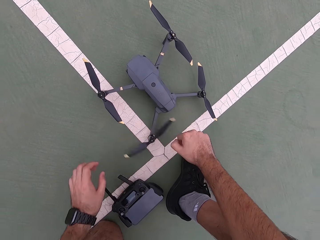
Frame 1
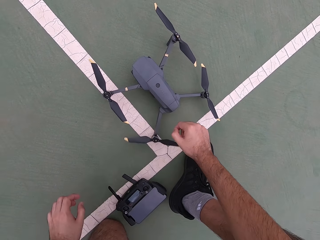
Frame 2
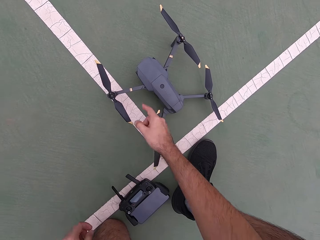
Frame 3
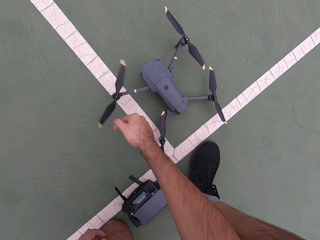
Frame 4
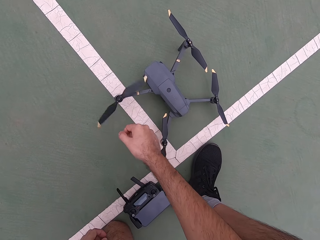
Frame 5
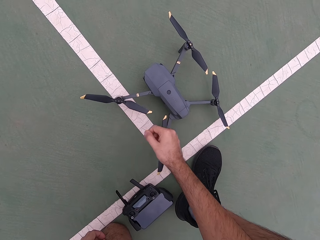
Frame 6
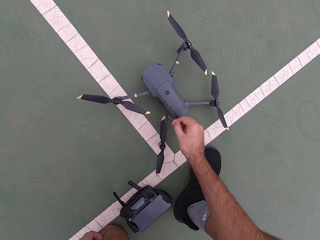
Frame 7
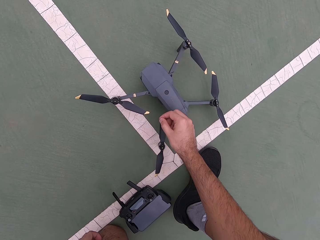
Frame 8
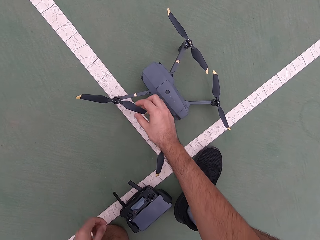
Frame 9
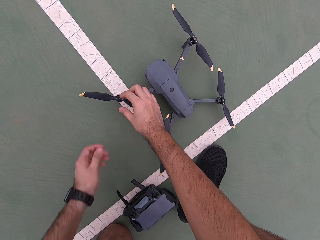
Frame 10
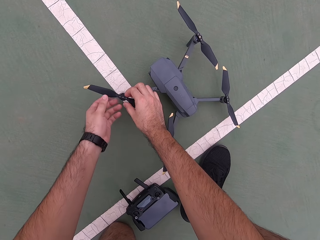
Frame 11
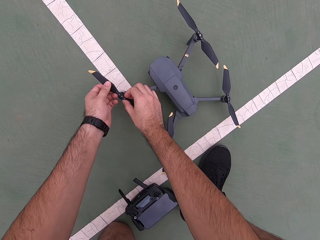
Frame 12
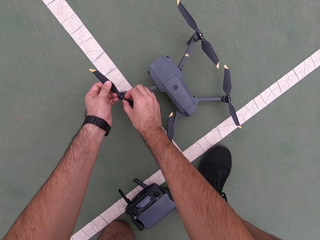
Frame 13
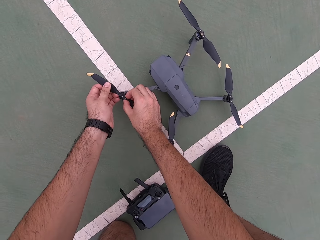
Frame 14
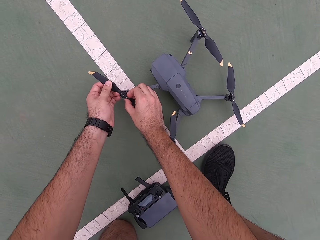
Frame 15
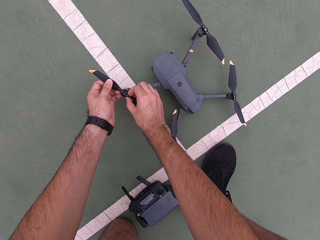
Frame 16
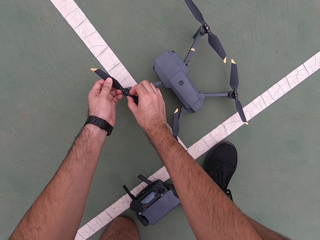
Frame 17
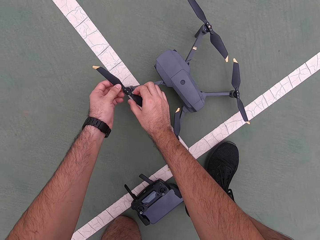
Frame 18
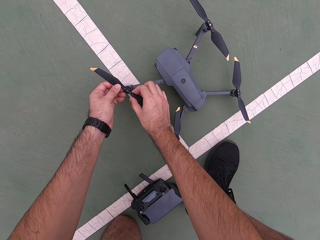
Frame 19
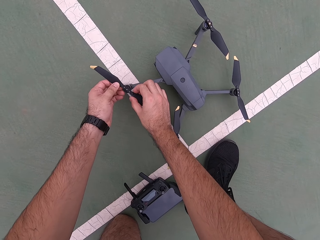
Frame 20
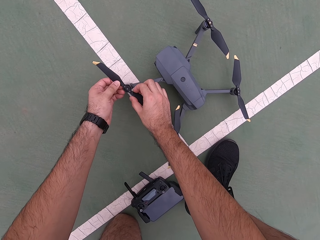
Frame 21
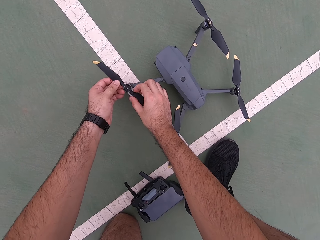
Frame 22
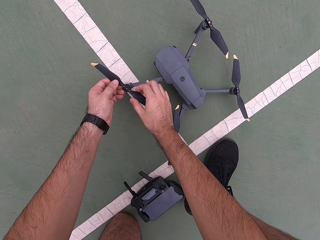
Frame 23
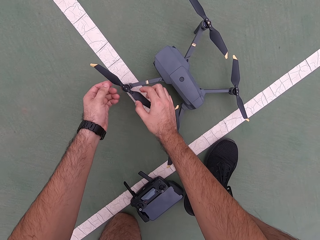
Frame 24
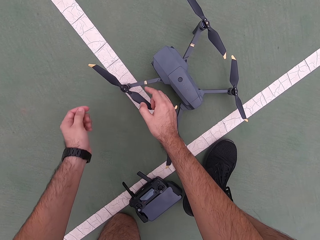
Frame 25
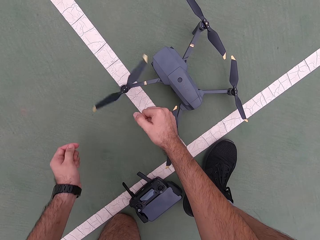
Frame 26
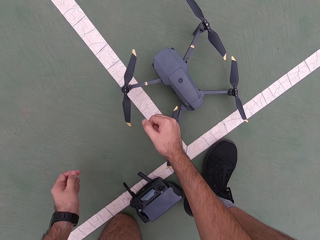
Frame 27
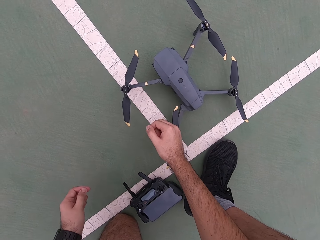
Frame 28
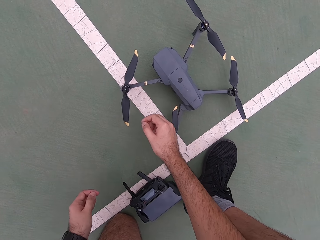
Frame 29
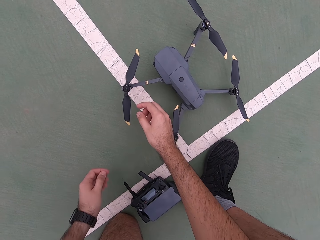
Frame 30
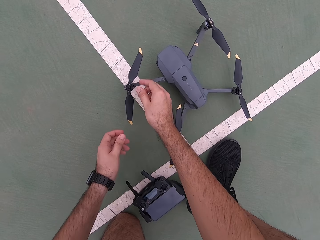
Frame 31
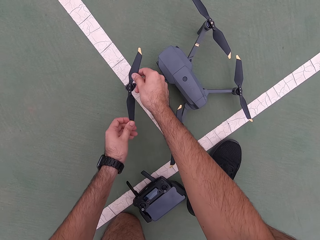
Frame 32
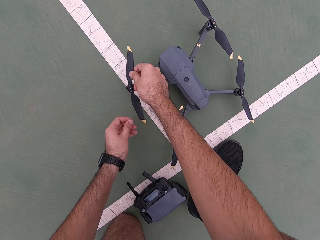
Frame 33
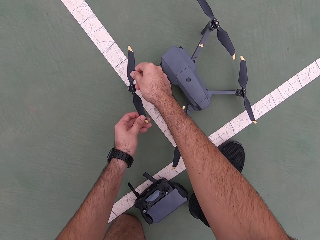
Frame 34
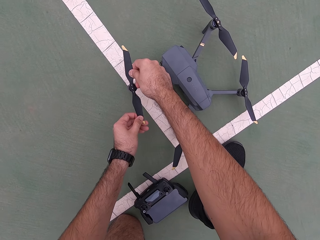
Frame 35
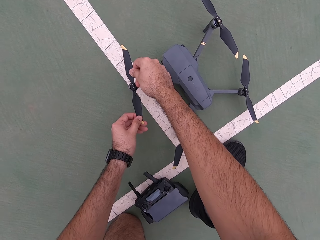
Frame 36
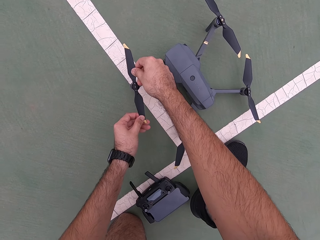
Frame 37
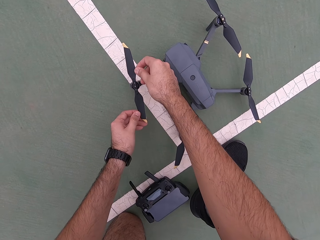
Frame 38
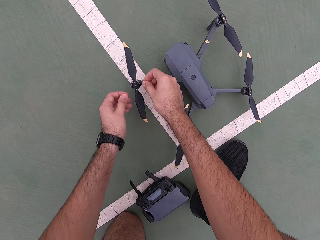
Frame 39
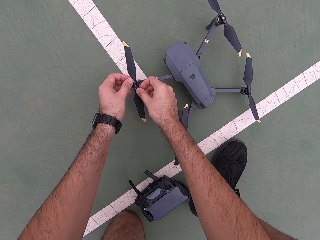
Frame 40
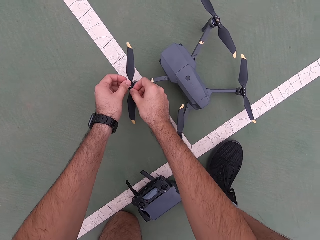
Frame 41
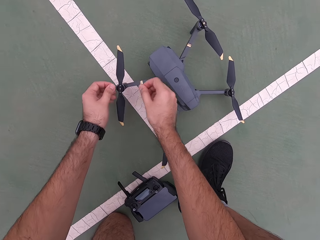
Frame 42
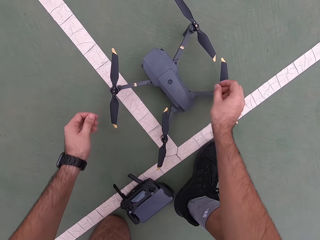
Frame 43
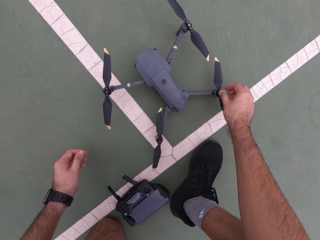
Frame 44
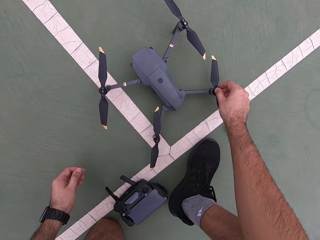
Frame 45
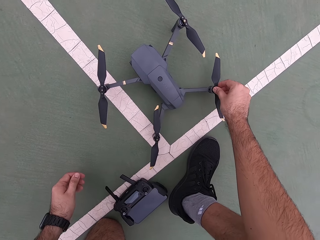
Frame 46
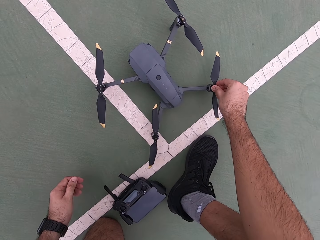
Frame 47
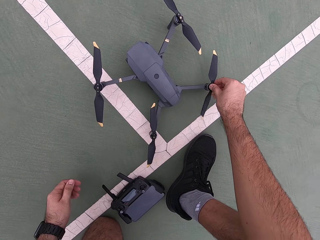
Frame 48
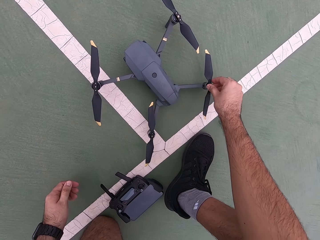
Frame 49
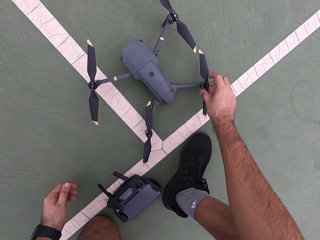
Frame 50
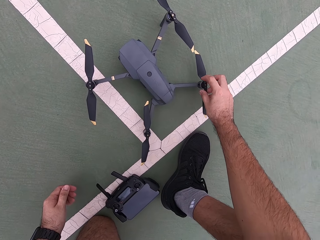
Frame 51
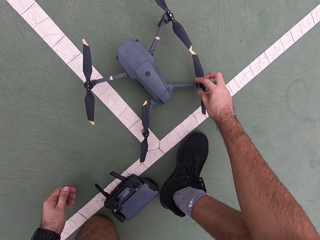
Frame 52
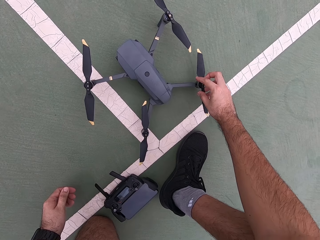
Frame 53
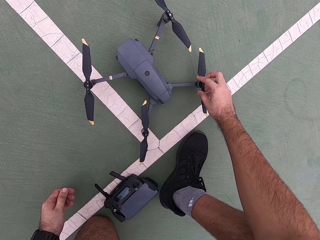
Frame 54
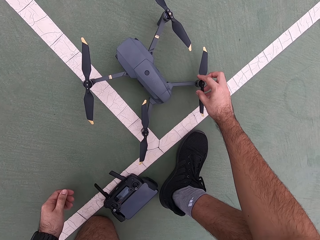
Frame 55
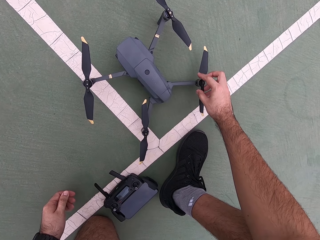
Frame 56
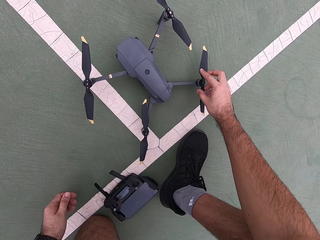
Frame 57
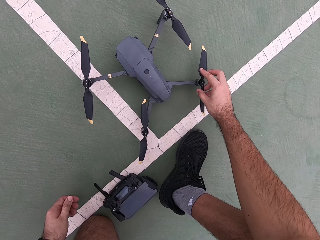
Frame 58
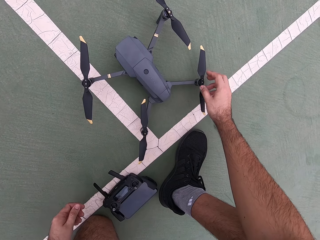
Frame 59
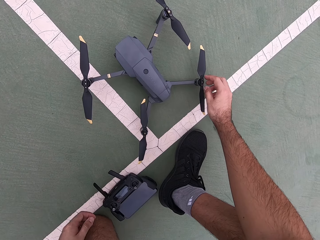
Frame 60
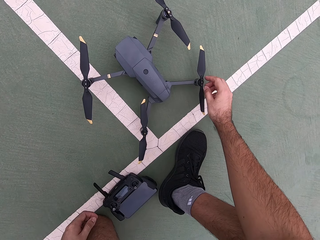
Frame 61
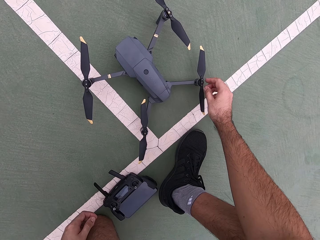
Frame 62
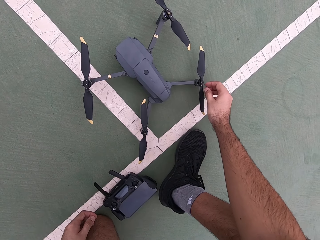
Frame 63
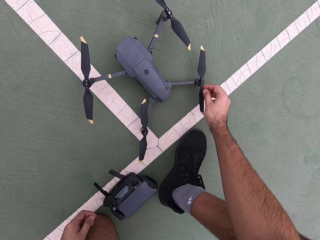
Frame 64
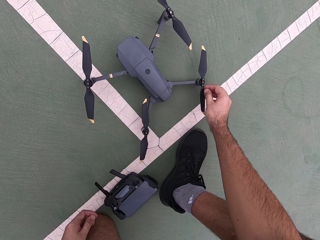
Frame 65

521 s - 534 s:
The camera wearer touches the drone's propeller repeatedly.

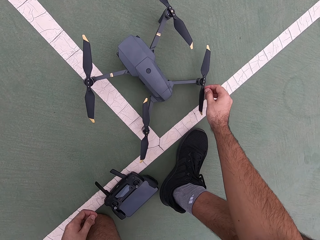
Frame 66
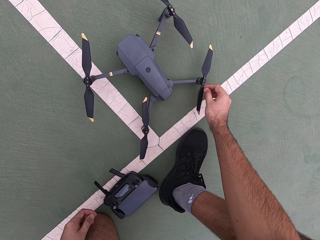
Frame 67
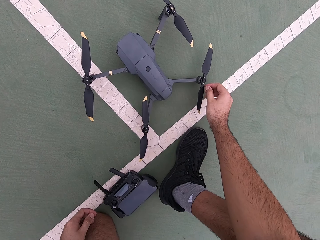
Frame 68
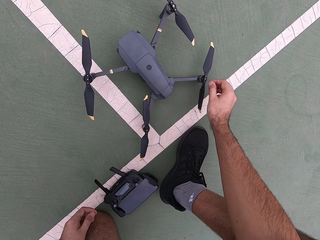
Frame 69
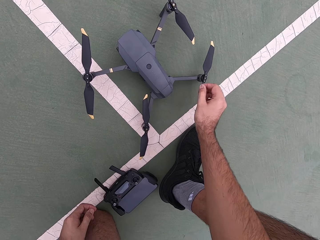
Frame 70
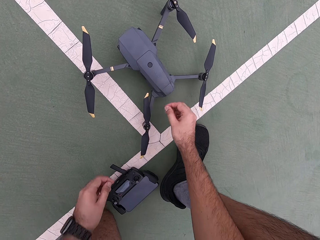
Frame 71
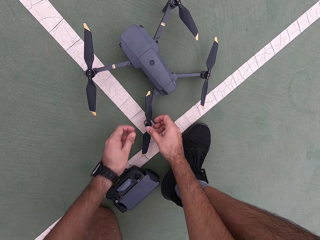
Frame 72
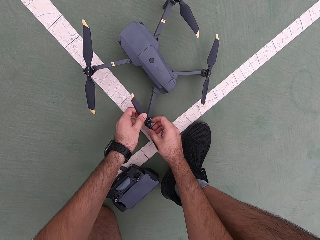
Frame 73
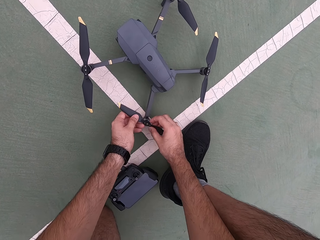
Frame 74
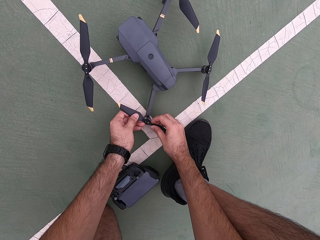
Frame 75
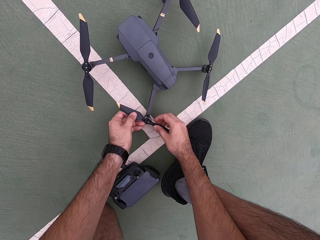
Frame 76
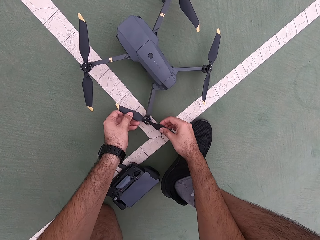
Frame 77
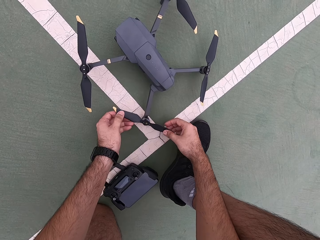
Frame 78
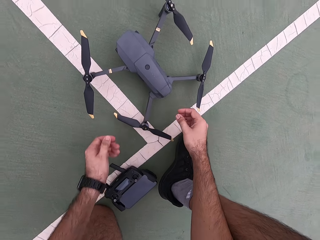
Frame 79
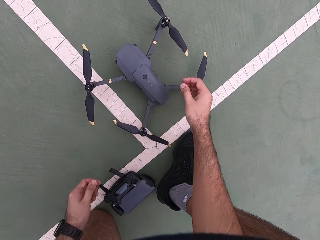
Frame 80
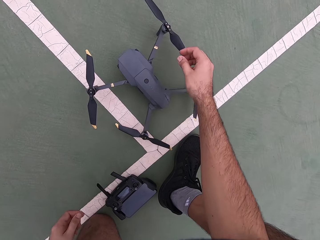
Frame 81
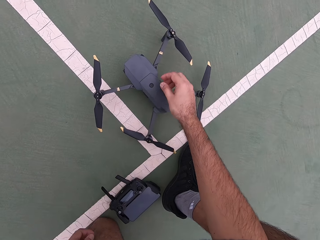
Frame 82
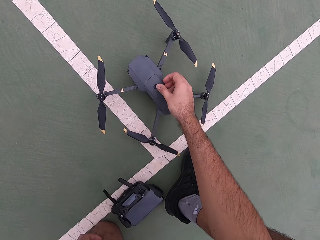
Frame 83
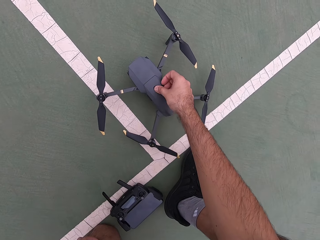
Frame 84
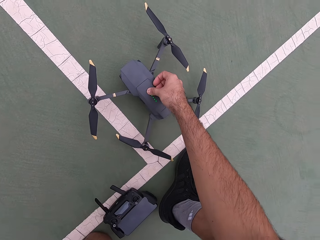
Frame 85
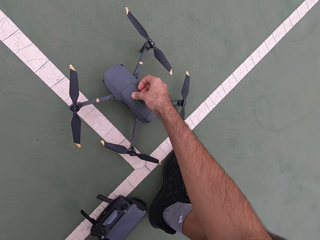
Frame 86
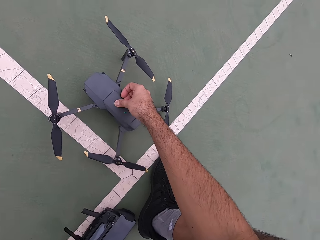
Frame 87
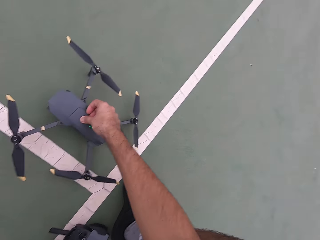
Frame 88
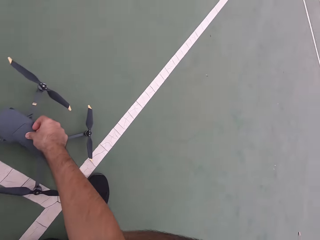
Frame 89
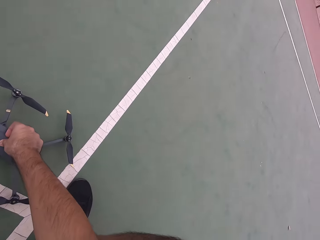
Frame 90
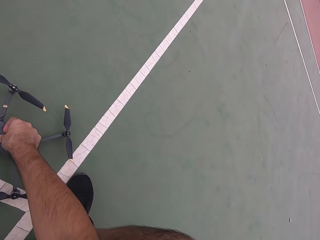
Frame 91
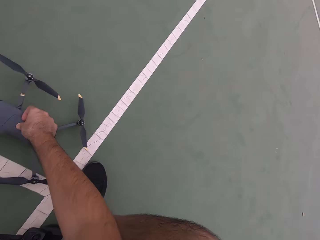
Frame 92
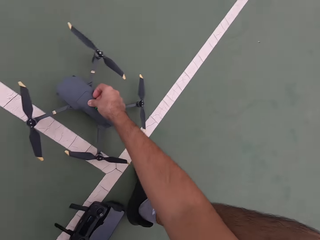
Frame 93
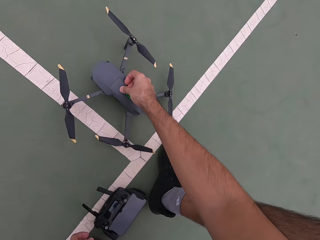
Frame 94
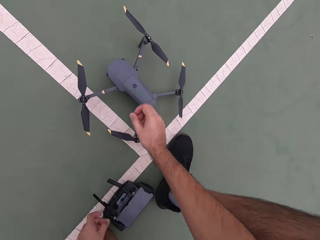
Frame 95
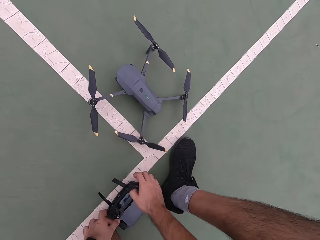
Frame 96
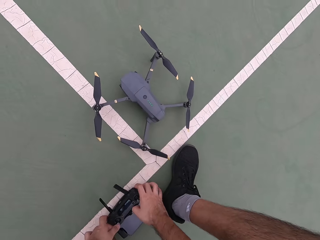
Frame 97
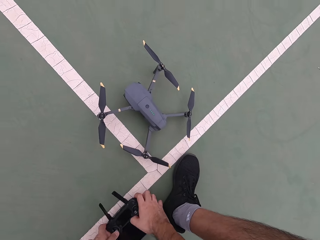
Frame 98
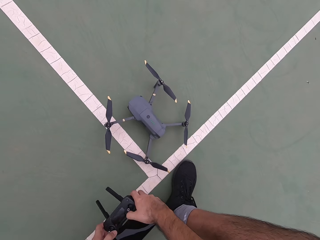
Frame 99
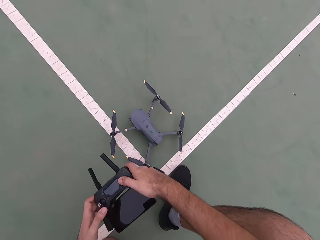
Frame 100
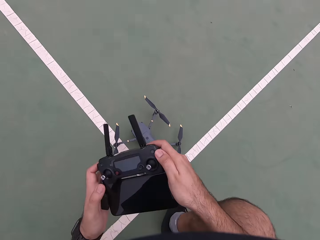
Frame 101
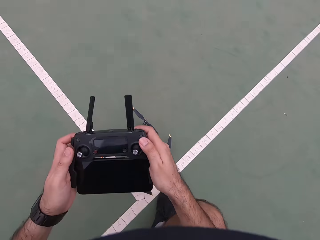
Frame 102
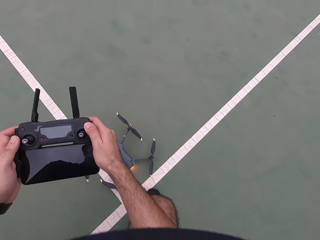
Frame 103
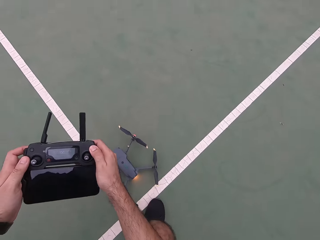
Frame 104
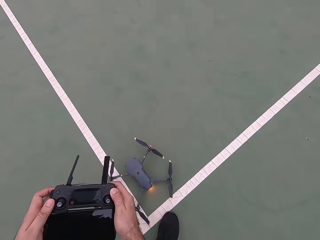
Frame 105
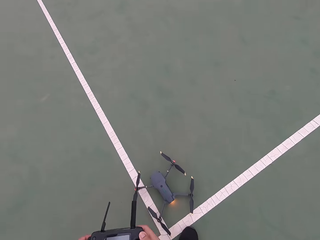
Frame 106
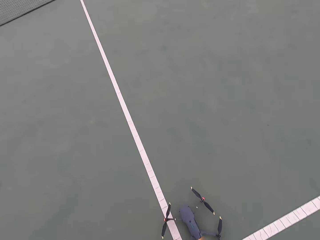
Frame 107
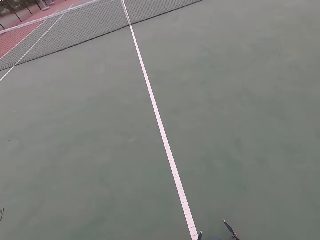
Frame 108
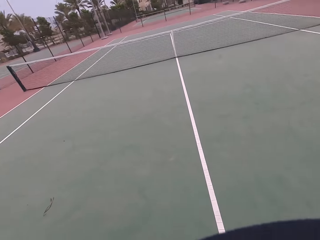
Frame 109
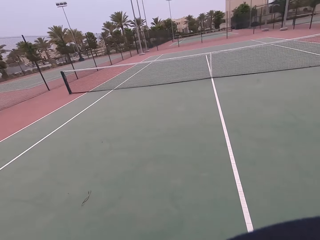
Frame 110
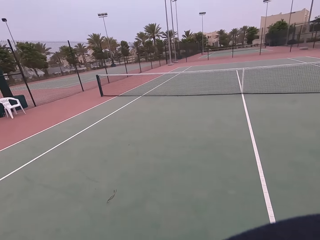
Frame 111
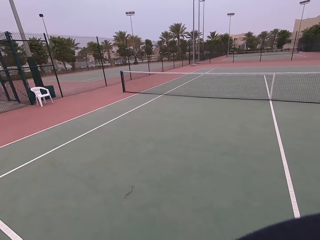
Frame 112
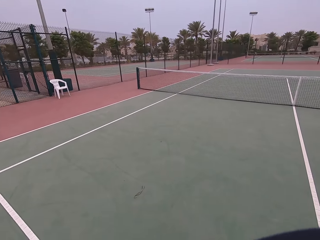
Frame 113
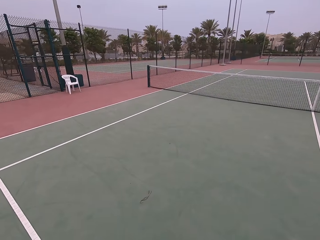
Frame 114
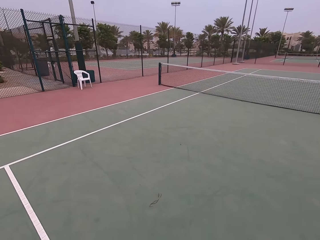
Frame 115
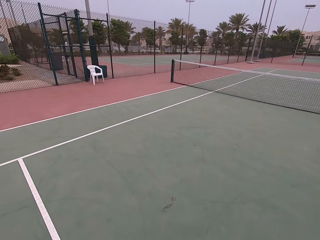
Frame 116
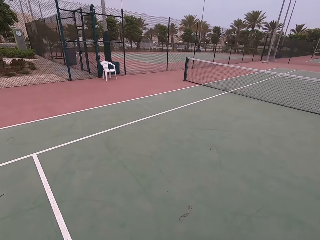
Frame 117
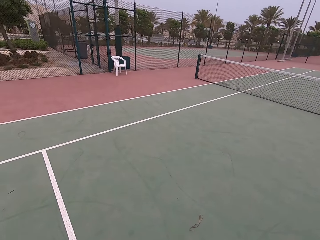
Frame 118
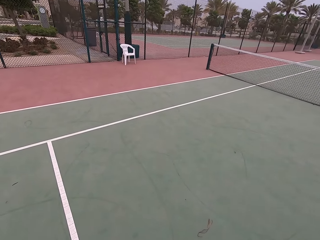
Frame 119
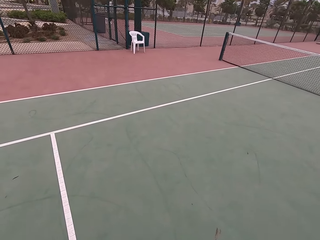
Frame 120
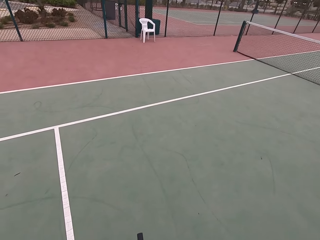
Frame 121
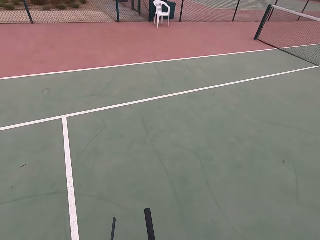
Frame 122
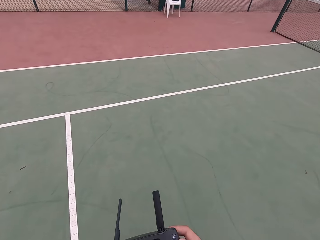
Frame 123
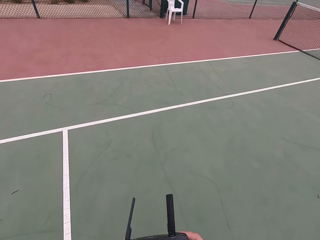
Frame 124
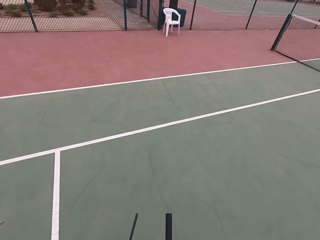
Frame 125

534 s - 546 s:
The camera wearer touches the drone's propeller. They turn on the drone. They pick up the pad. They walk around the tennis court.
